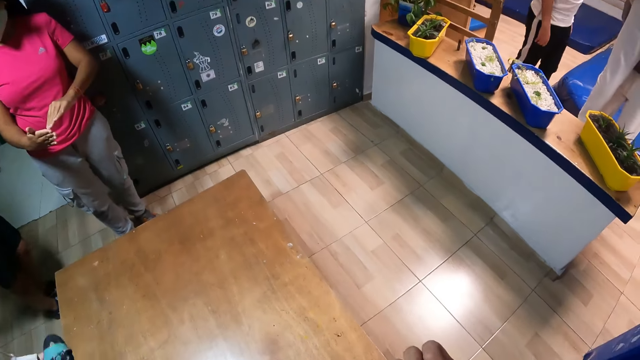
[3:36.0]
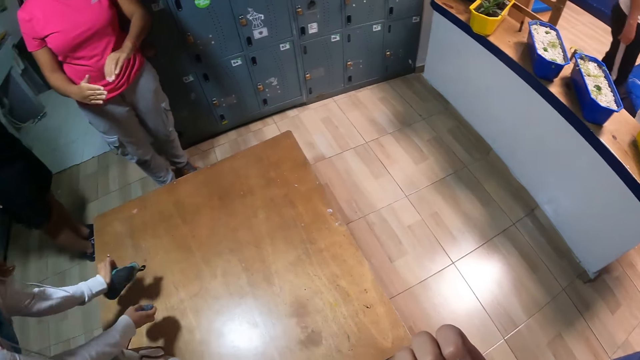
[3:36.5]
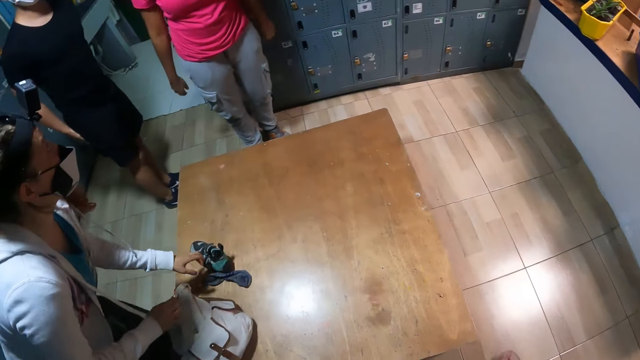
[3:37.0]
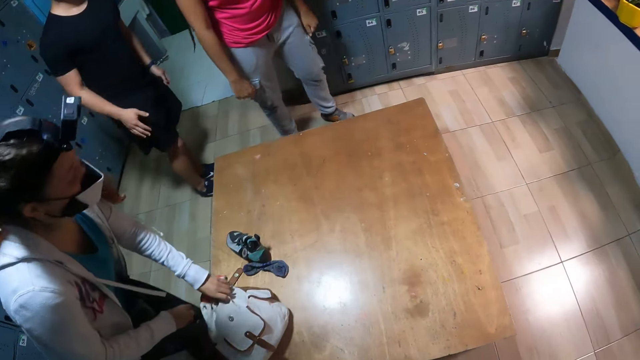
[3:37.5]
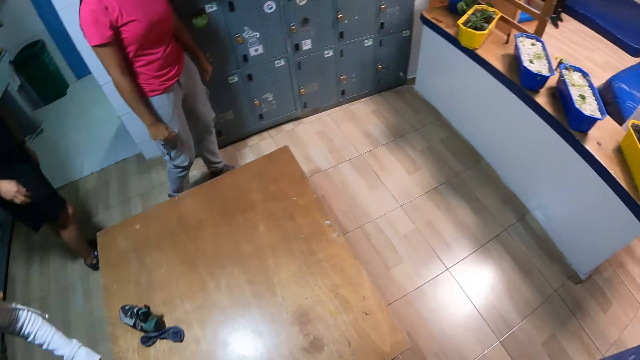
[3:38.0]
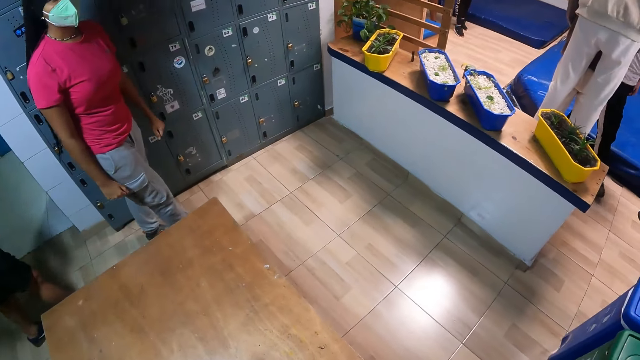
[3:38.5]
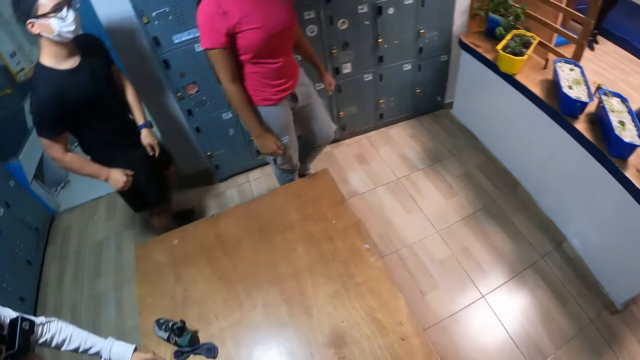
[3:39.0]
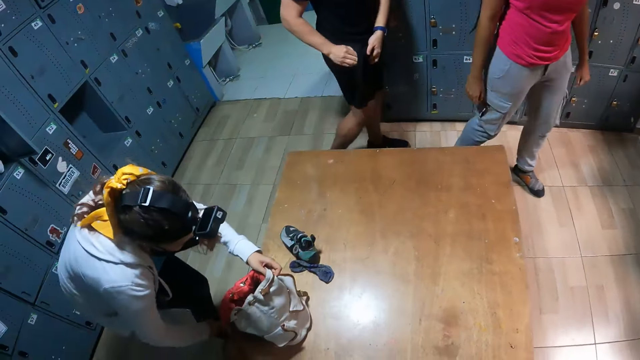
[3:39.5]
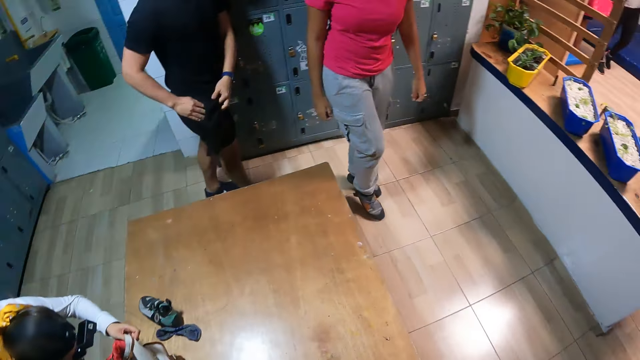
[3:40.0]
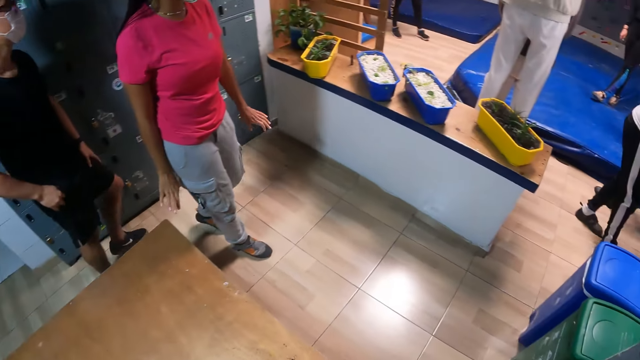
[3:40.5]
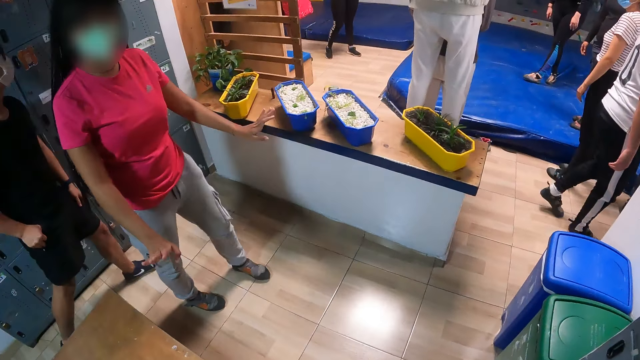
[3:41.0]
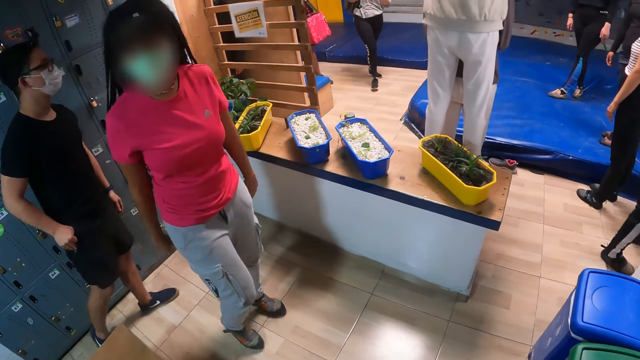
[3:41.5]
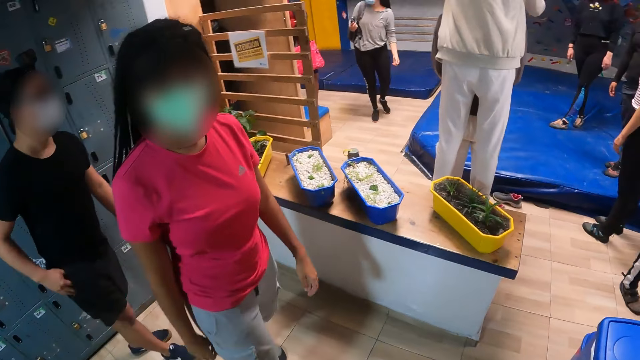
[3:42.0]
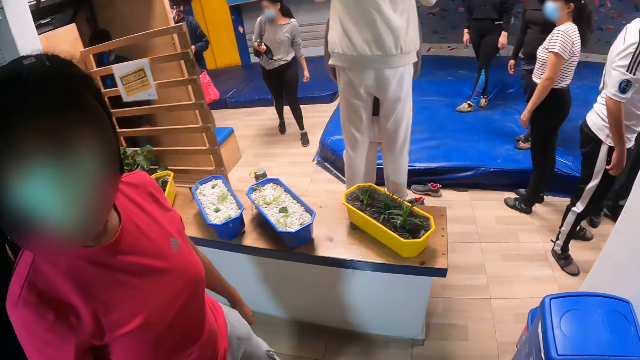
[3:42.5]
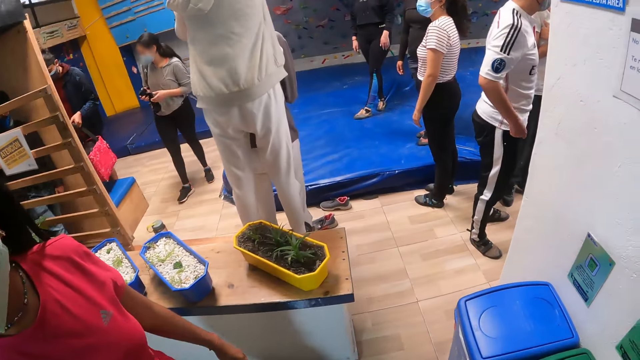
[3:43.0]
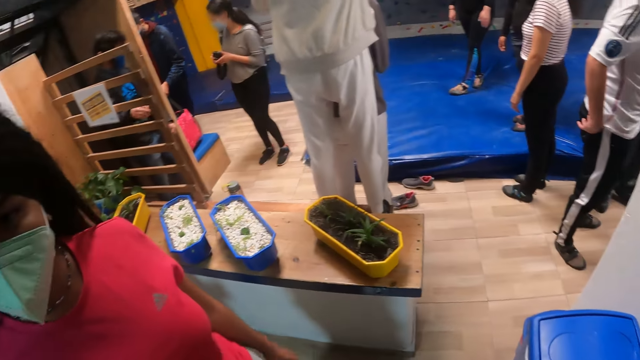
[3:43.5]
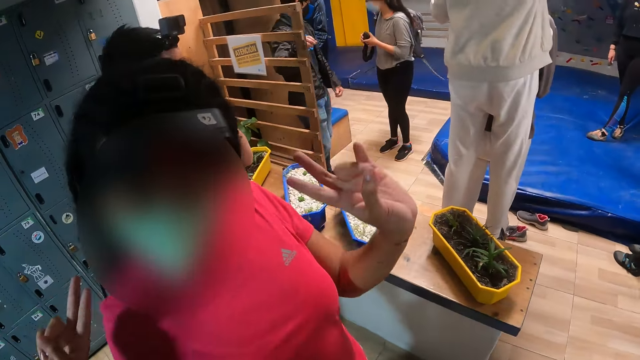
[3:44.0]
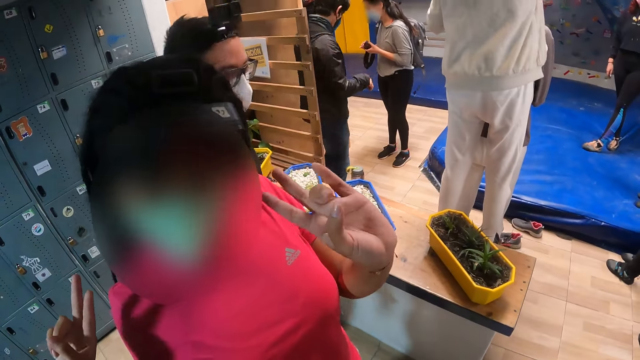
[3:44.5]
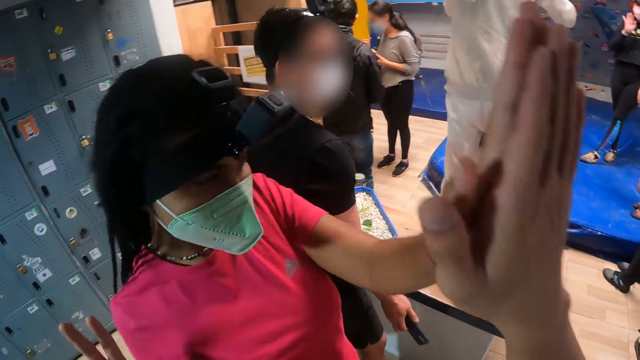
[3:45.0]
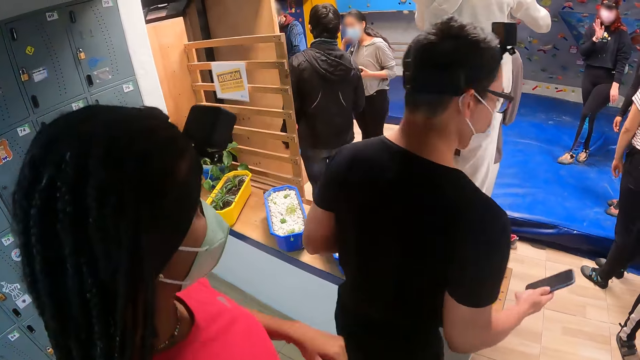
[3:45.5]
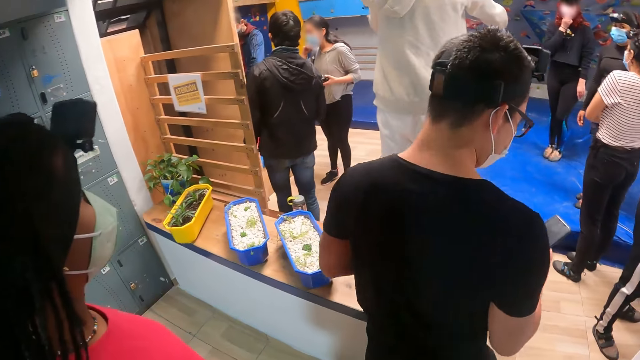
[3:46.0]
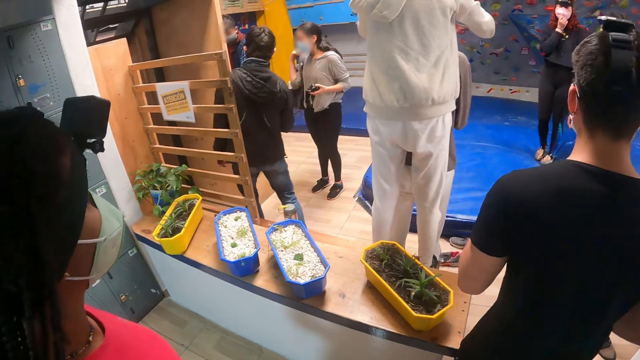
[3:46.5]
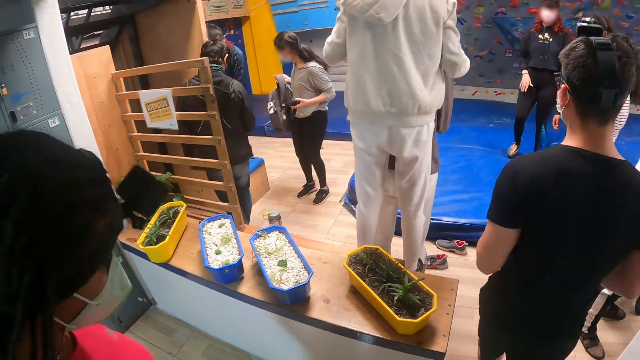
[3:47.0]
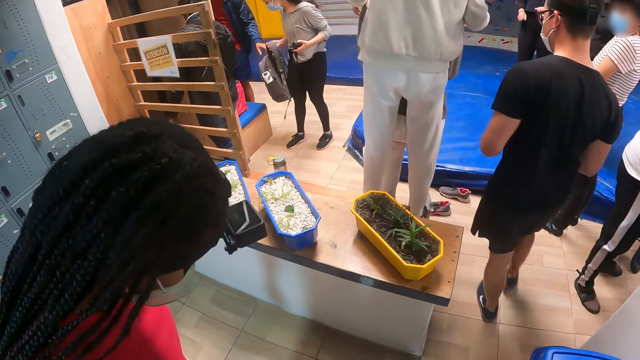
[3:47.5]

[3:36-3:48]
The woman drops a sock on the table with her right hand. She drops a shoe on the table with her right hand. The woman puts a cloth on a bench. She holds a bag with her left hand and puts her hand in the bag. The camera wearer turns to the side. The woman bends down. The camera wearer turns to the side. Another woman interacts with the camera wearer. The camera wearer walks around. The other woman waves at the camera wearer. She gives the camera wearer a high-five with her left hand. She walks around.

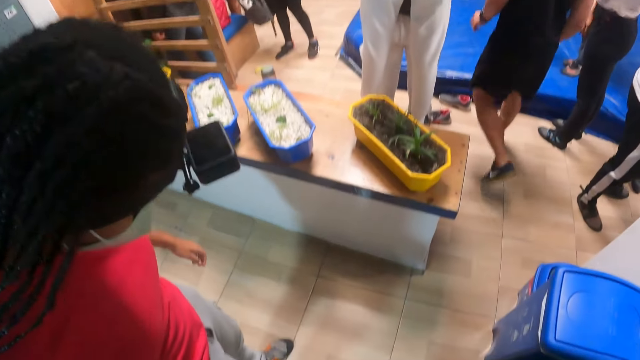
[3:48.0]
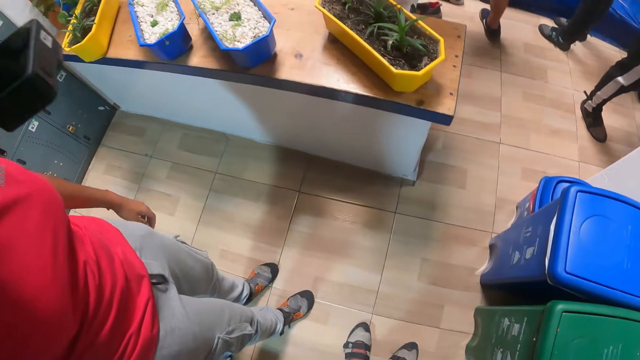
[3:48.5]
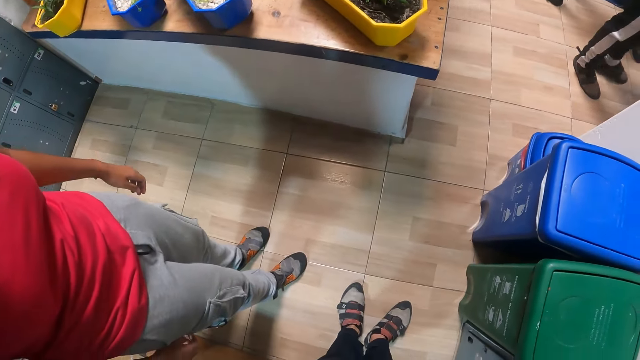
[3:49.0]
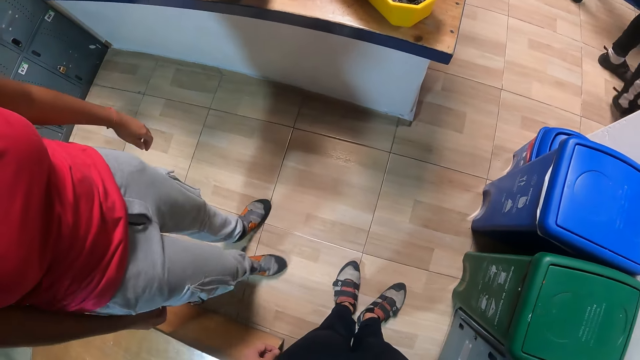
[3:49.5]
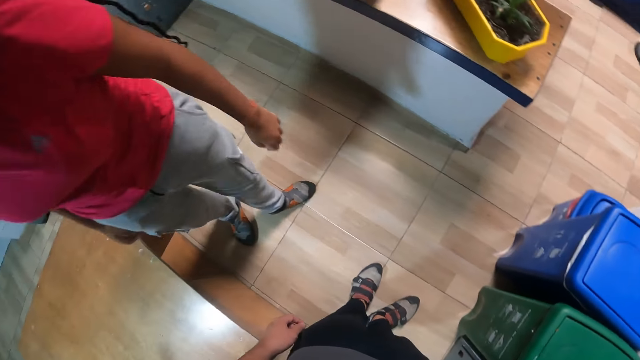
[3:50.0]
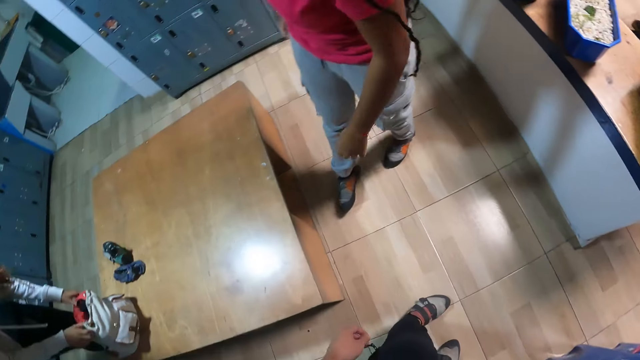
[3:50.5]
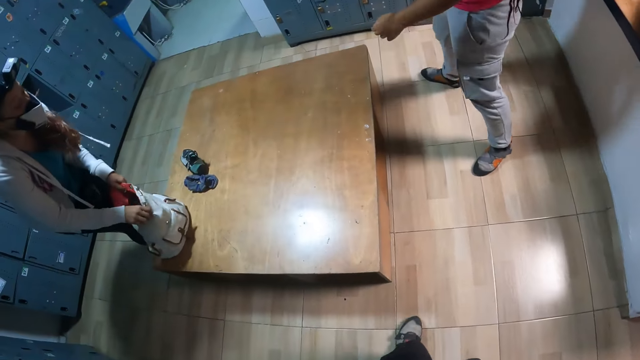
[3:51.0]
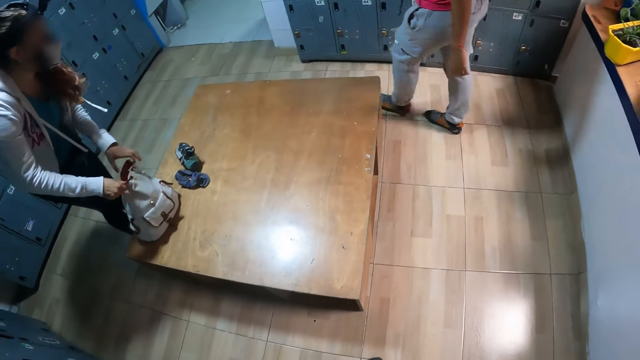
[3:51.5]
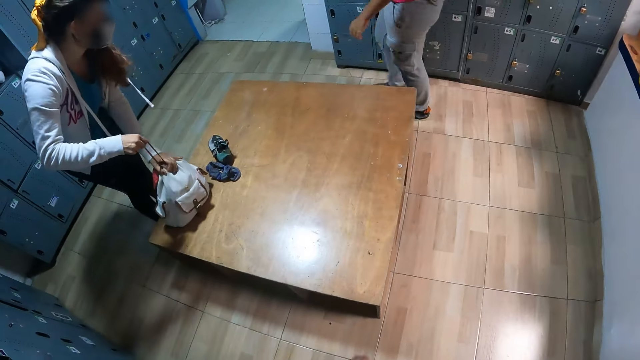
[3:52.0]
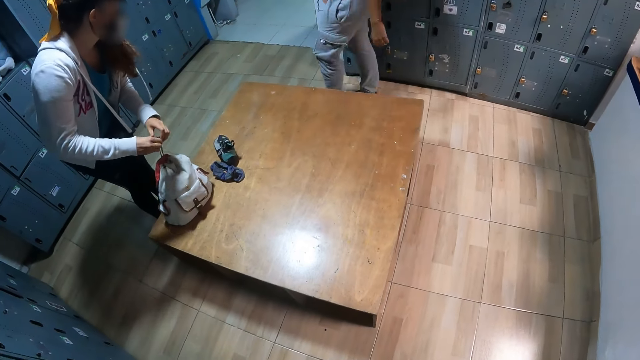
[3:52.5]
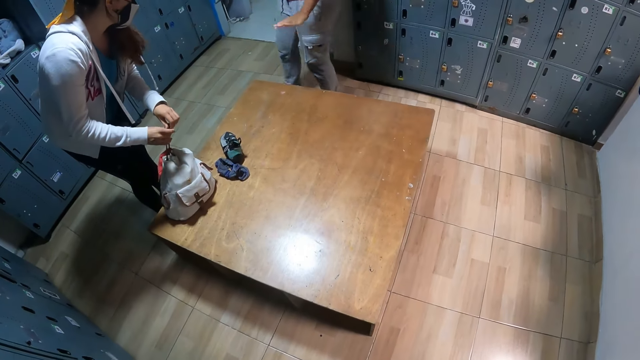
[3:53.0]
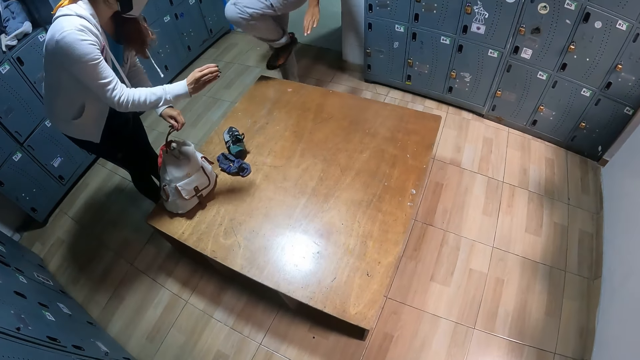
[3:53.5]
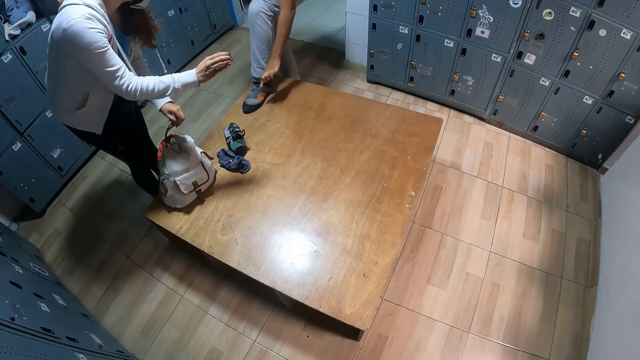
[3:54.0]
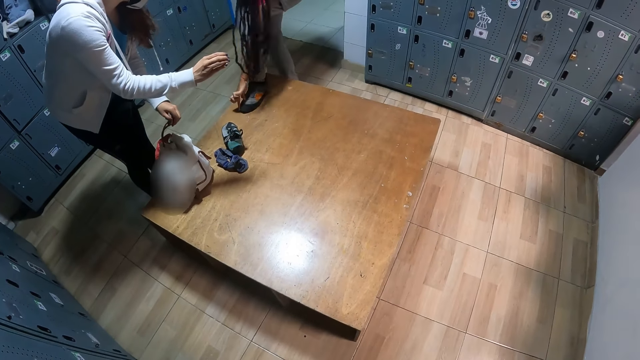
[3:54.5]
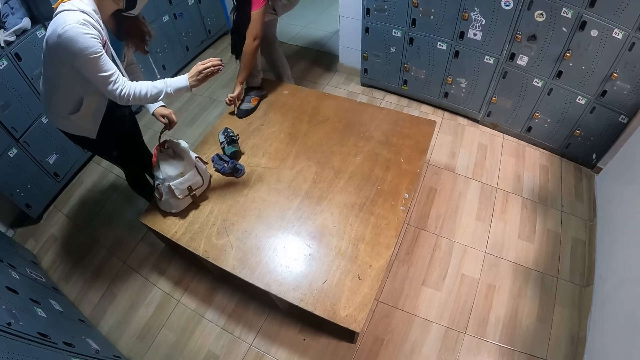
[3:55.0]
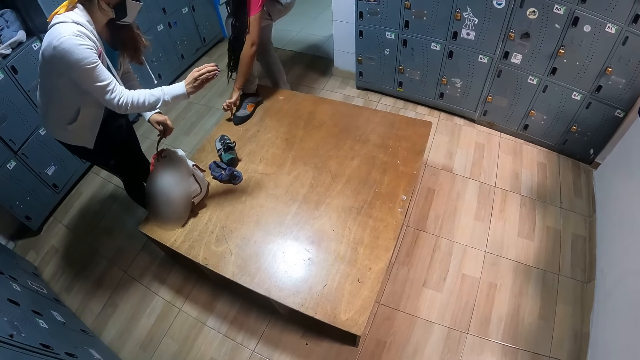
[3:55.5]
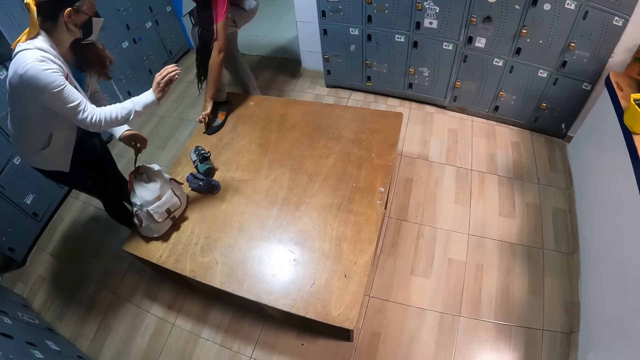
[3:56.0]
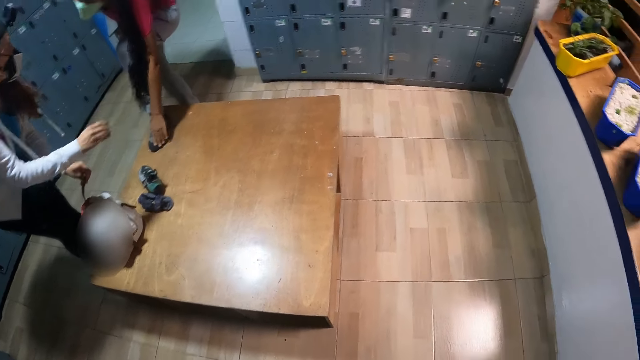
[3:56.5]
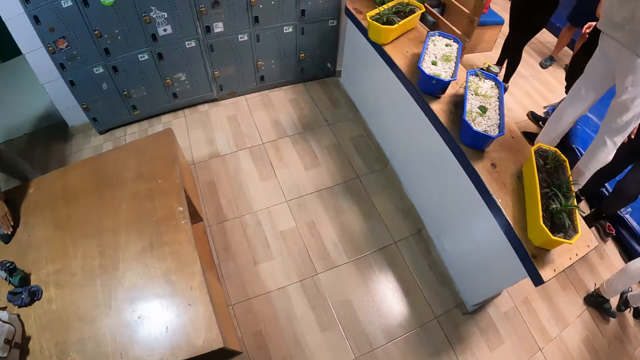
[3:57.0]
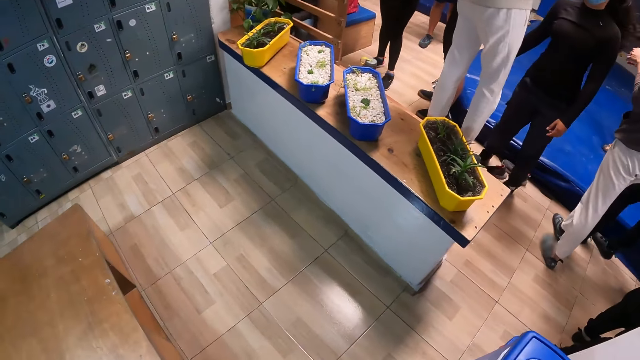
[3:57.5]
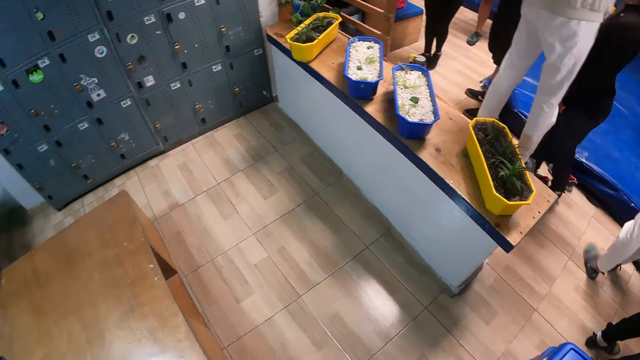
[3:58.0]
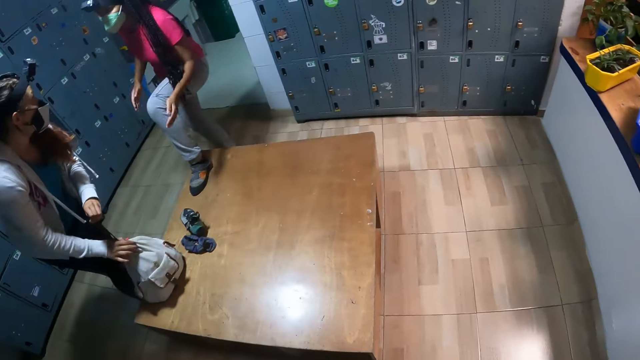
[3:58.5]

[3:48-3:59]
The camera wearer looks down. A woman turns around. The camera wearer turns around. Another woman closes the bag with both hands. The first woman walks around. She places her left leg on the table. She touches her left leg with her left hand. The other woman interacts with the first woman. The camera wearer turns around.
